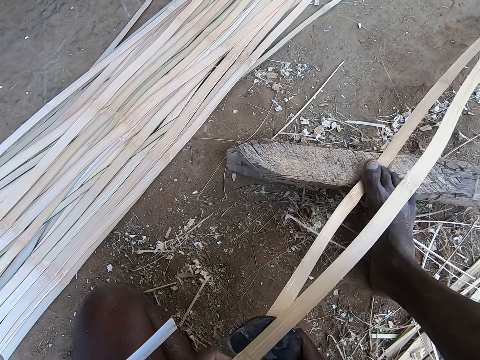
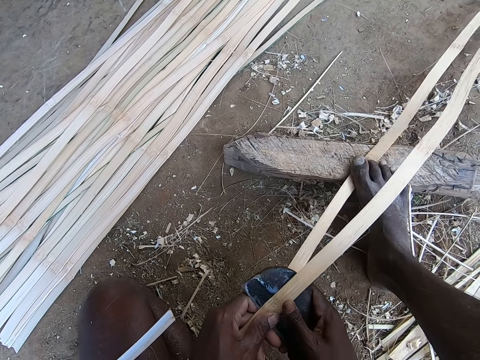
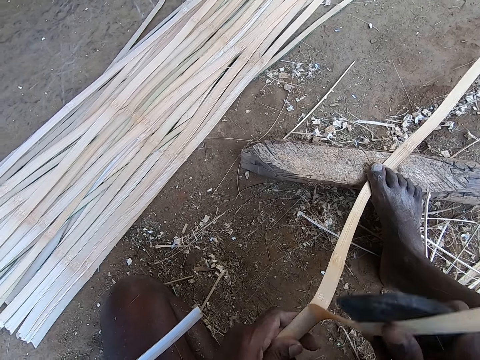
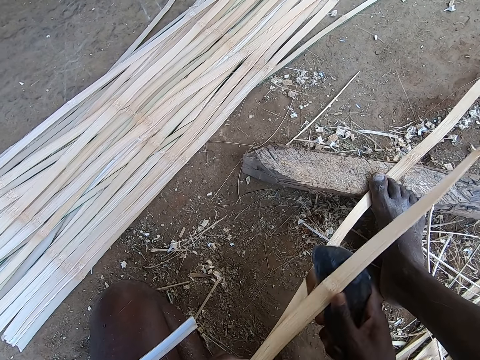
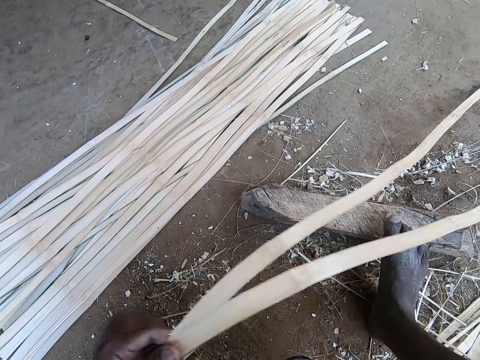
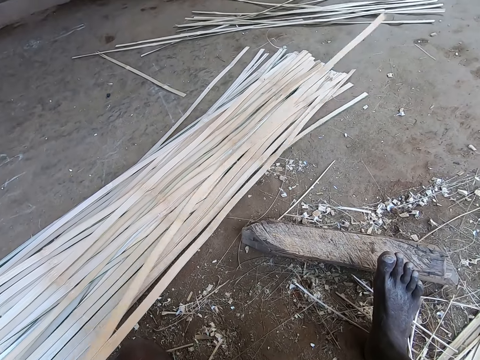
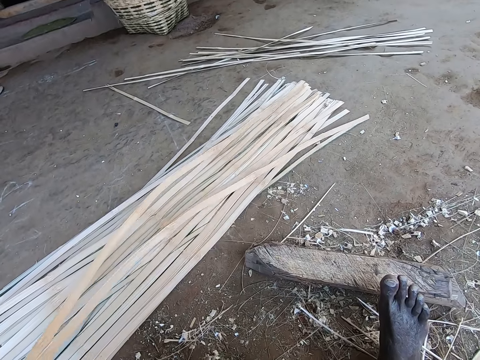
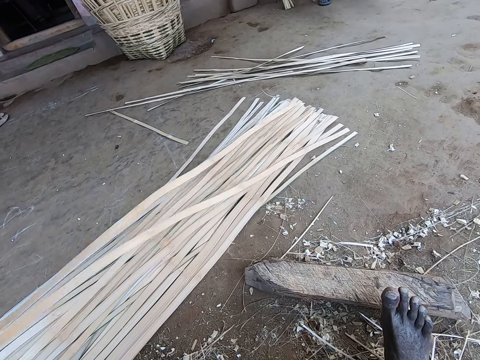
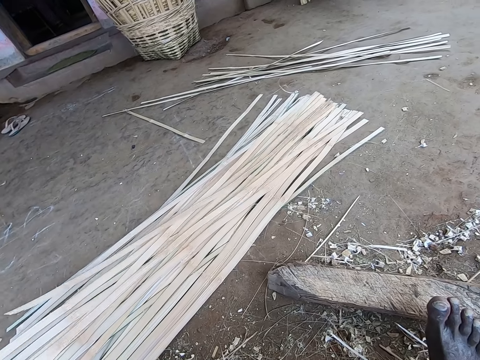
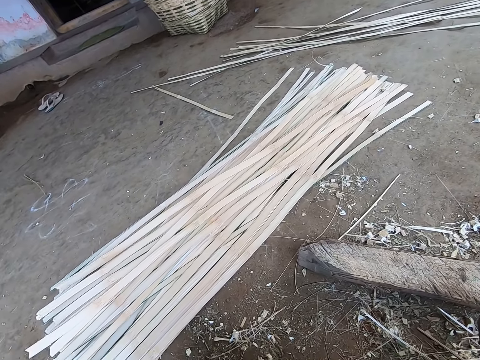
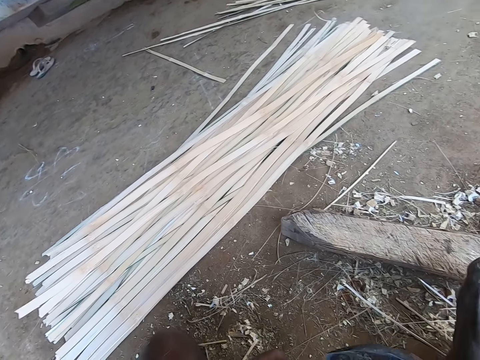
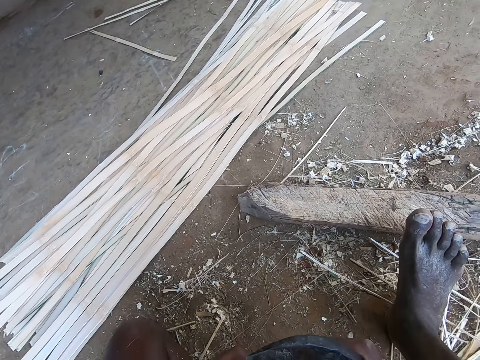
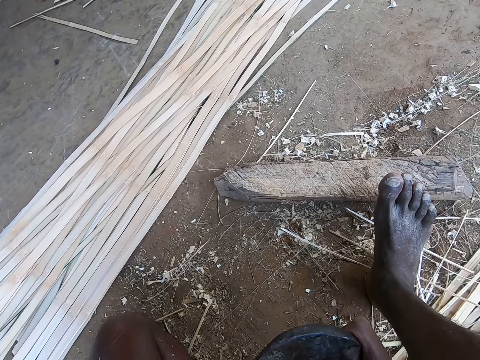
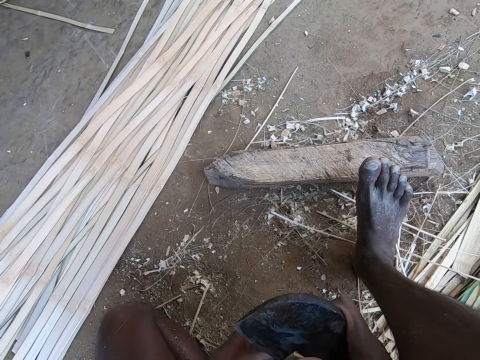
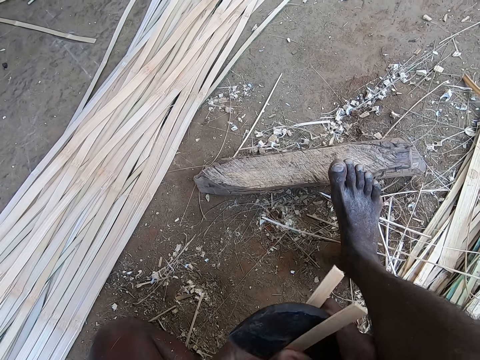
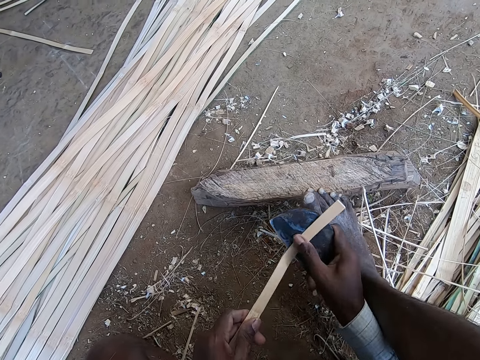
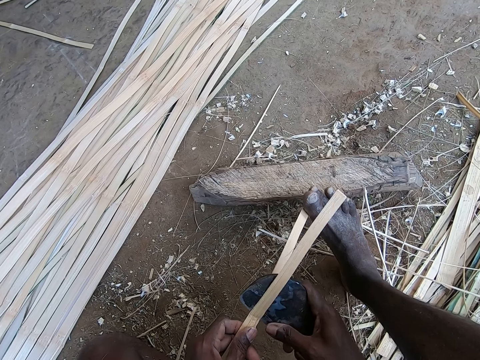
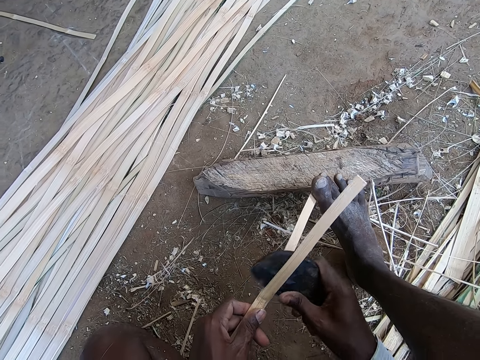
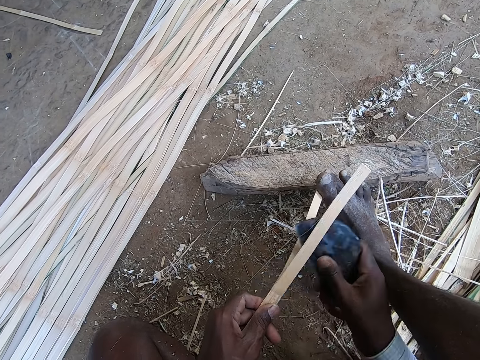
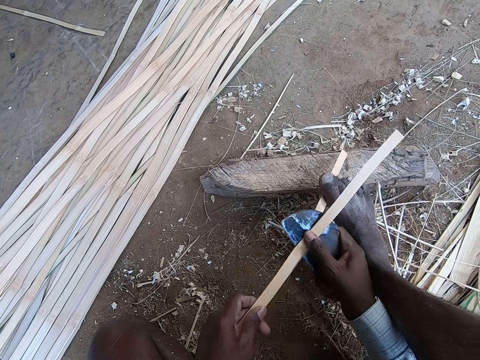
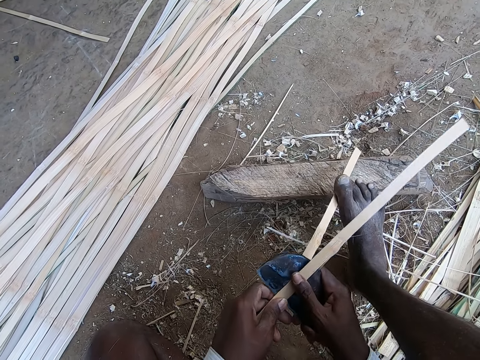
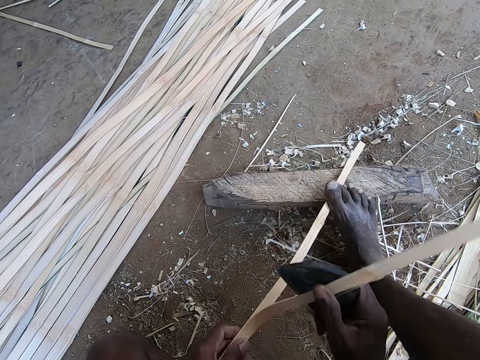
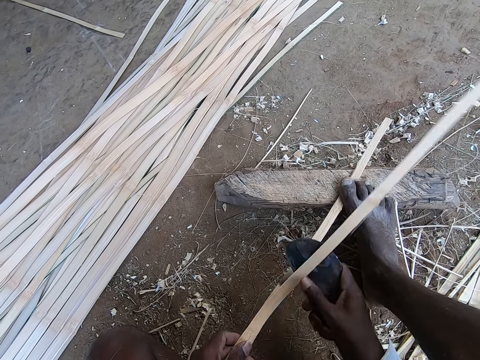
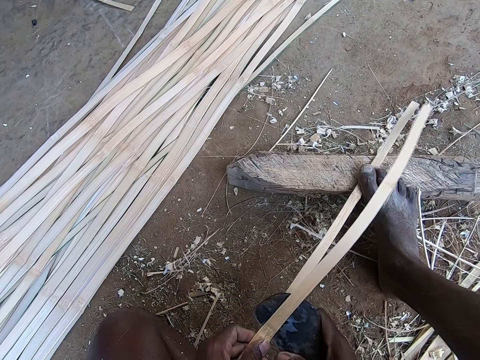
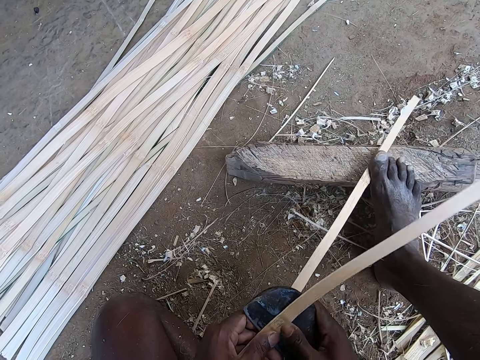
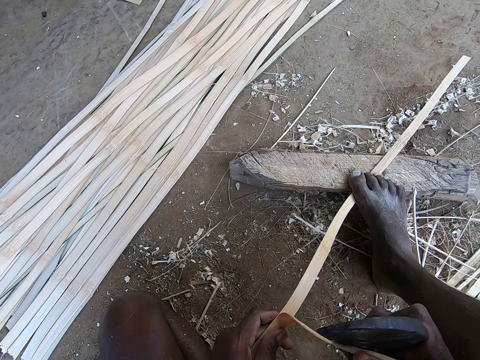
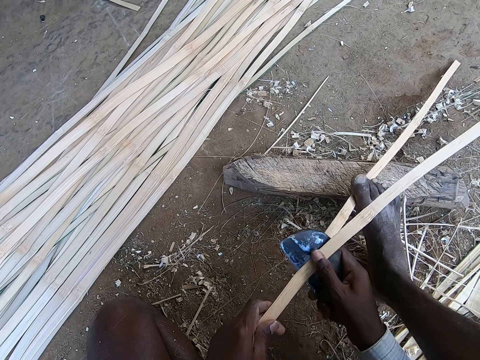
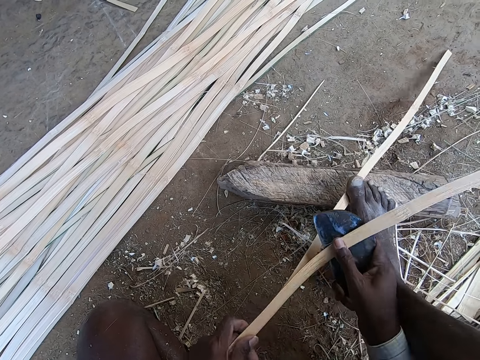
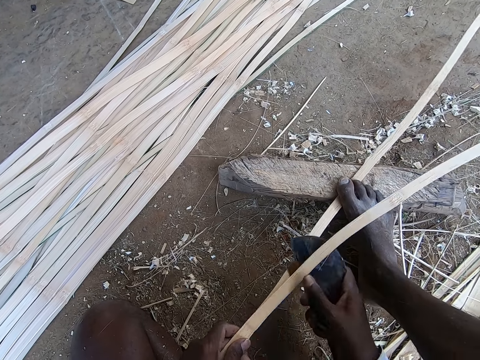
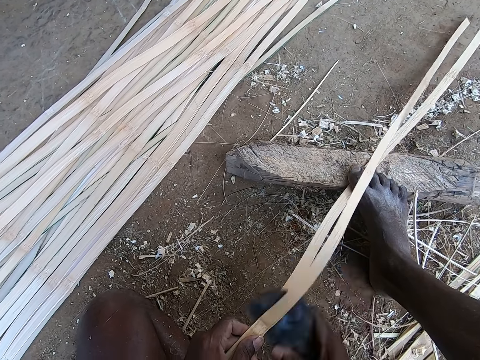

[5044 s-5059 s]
The camera wearer drops the wicker or bamboo strip on the wickers on the ground with his left hand. He pierces the bamboo strip. He peels the wicker in his left hand with the kukri in his right hand.

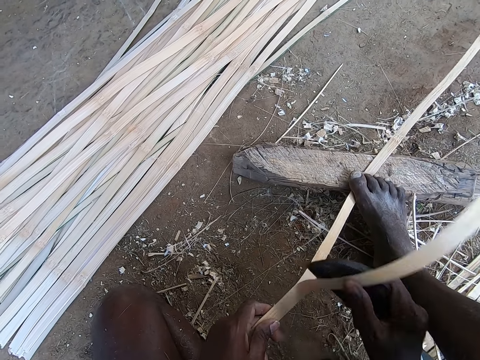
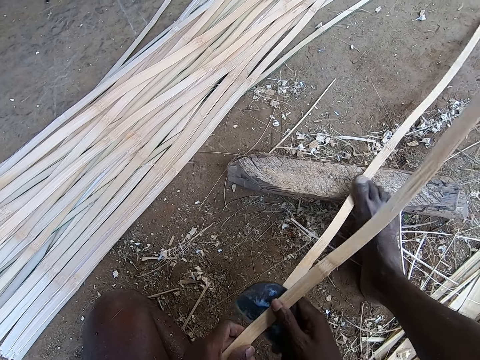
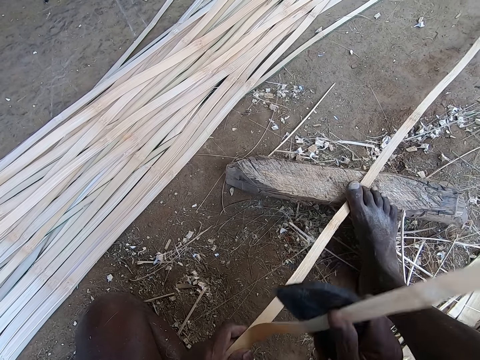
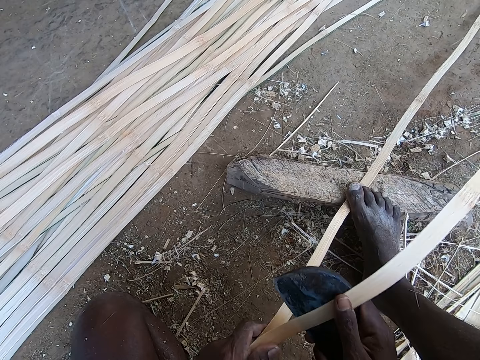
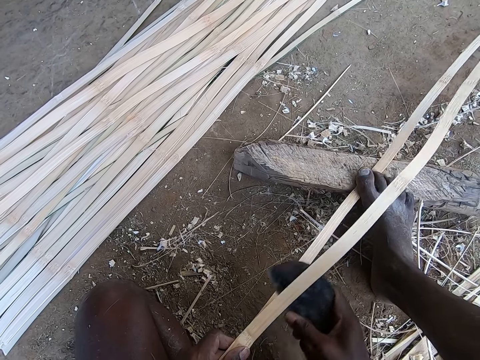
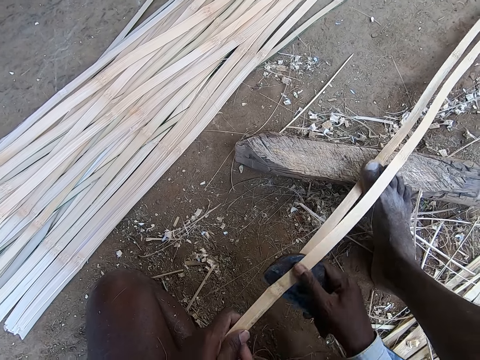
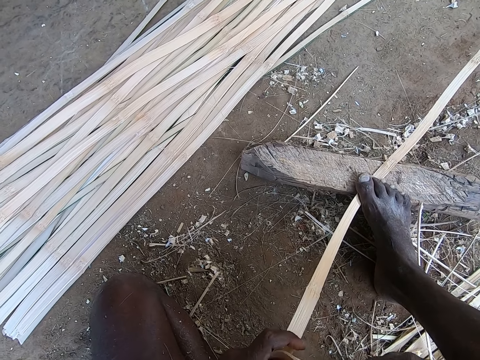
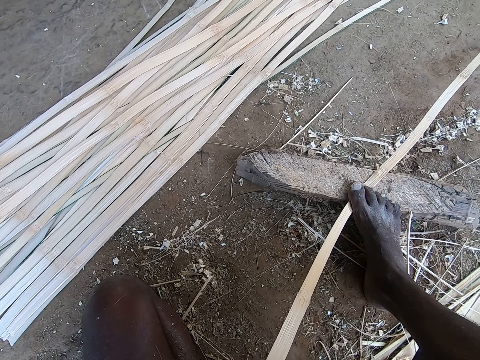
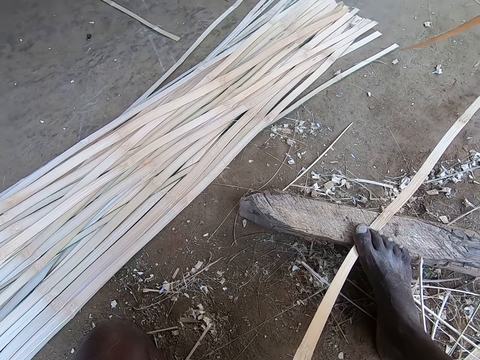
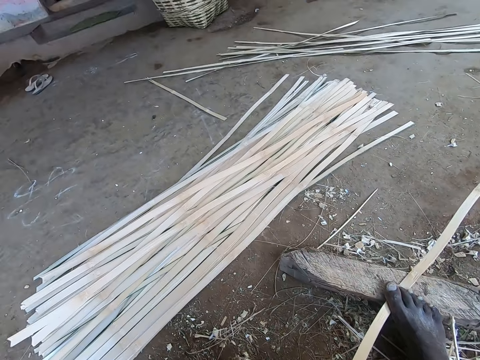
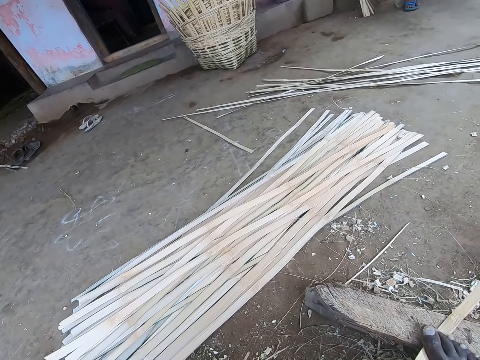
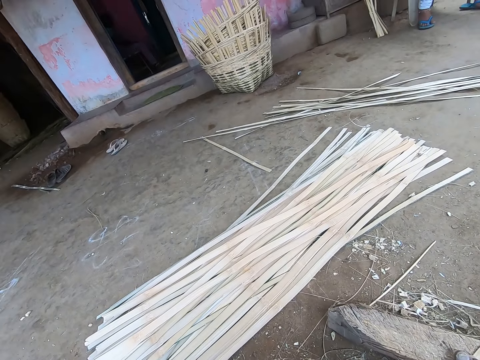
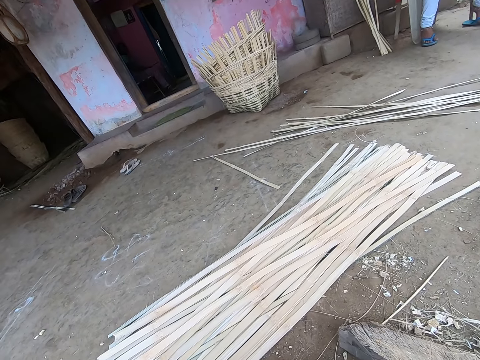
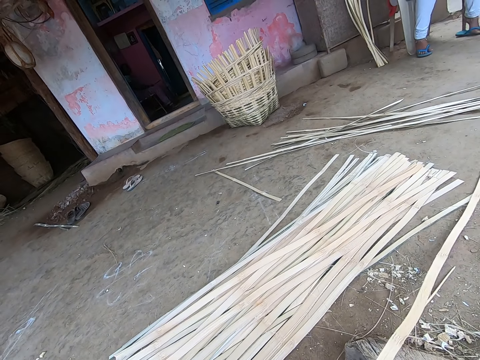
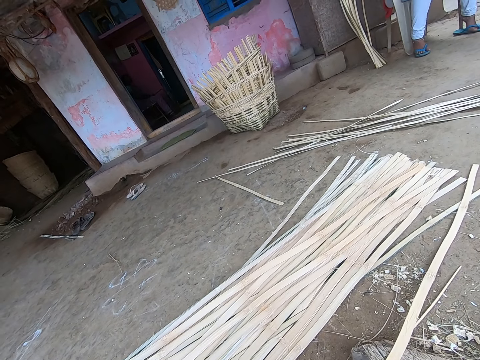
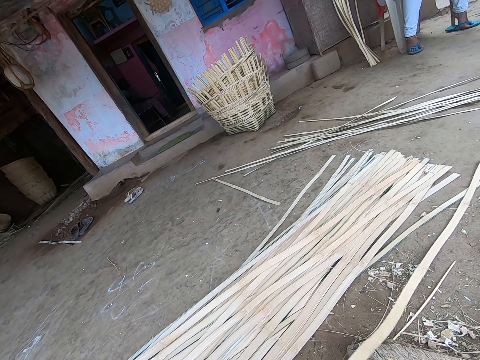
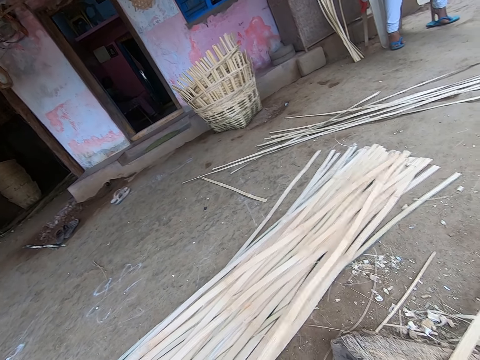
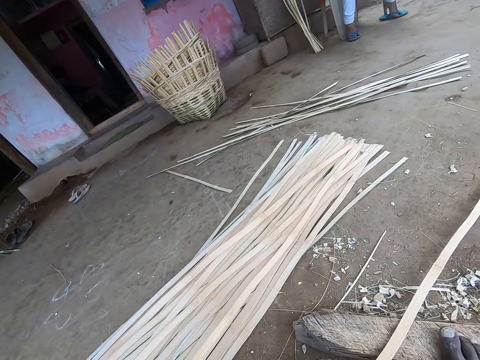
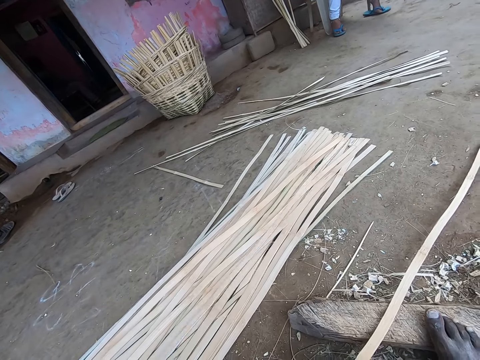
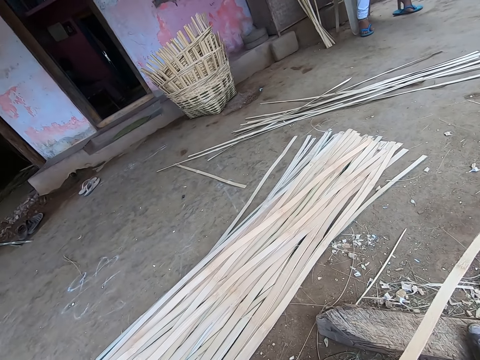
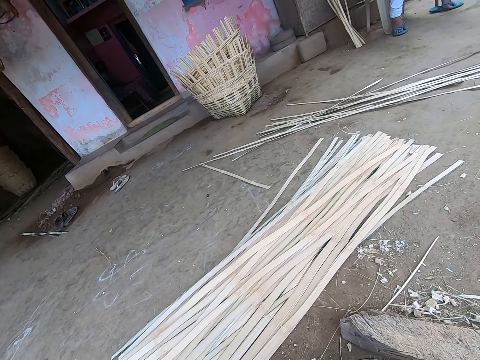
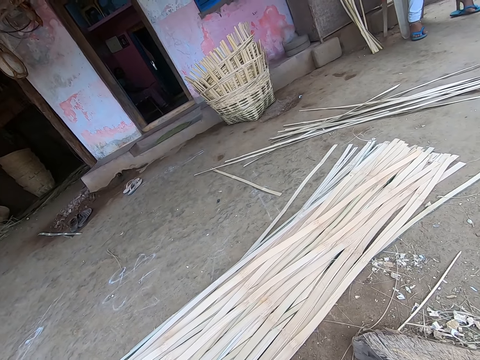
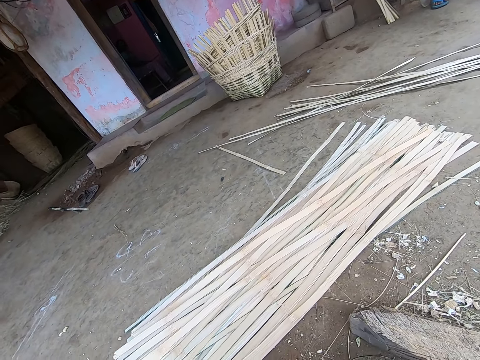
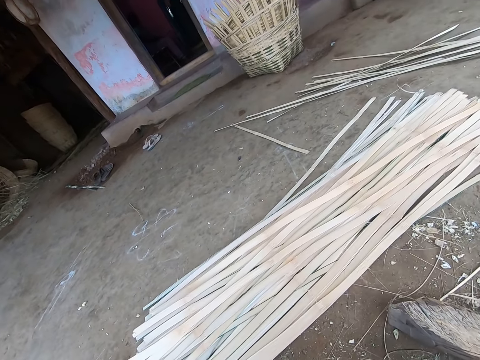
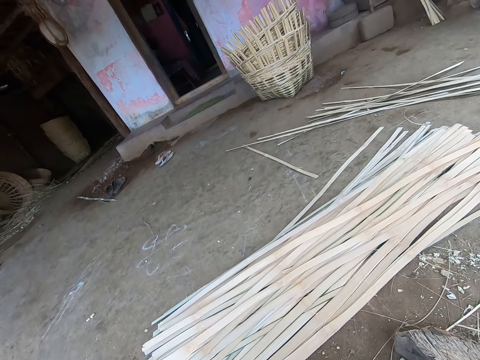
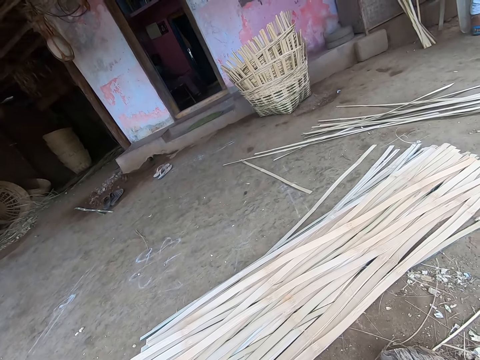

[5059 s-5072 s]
The camera wearer drops the peeled wicker on the ground with his left hand. He picks a wicker from the ground with his left hand.
